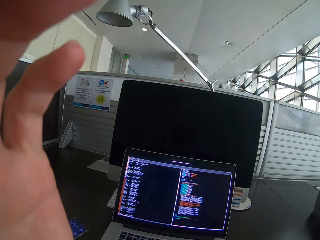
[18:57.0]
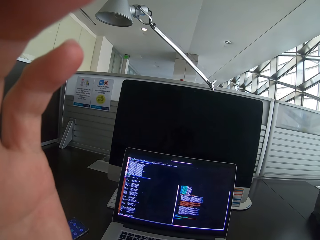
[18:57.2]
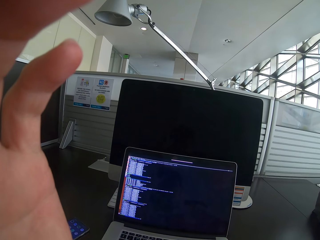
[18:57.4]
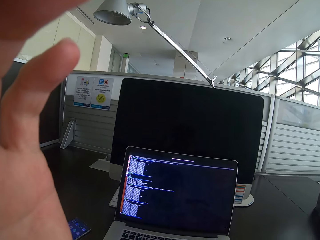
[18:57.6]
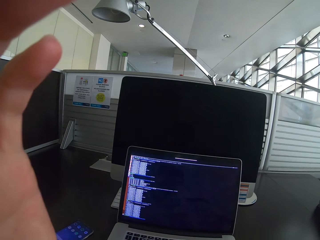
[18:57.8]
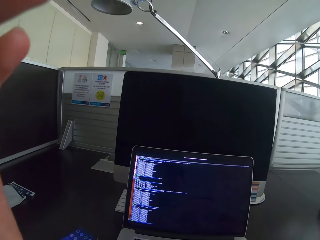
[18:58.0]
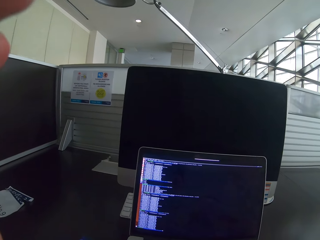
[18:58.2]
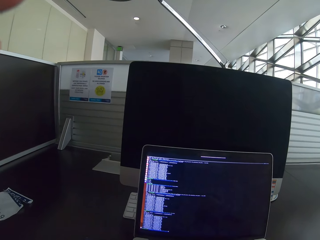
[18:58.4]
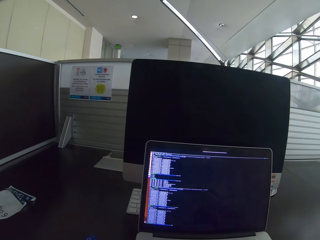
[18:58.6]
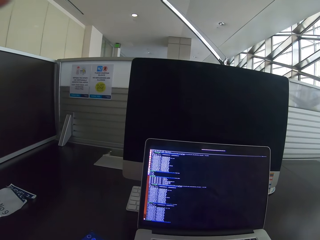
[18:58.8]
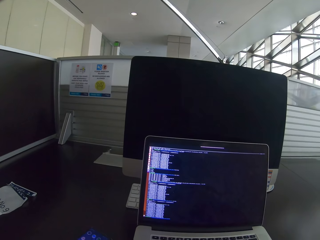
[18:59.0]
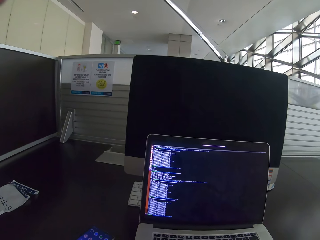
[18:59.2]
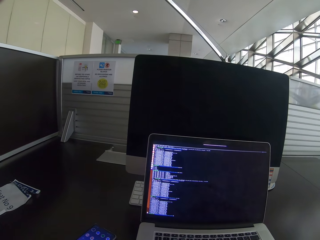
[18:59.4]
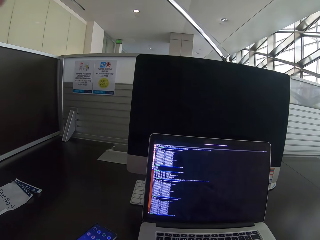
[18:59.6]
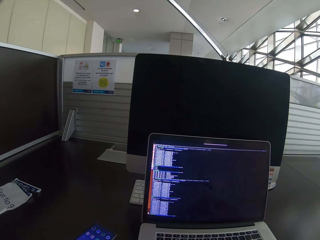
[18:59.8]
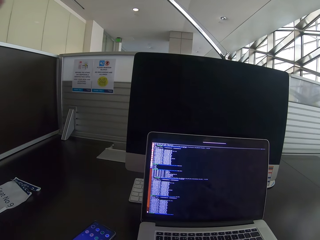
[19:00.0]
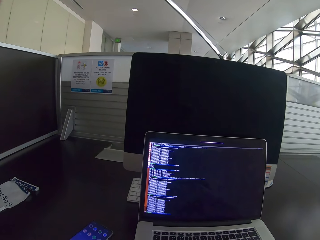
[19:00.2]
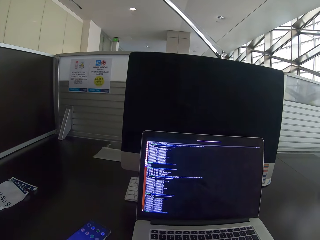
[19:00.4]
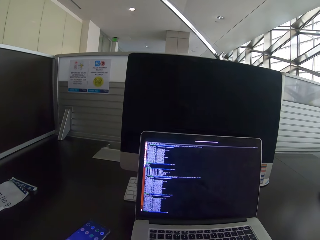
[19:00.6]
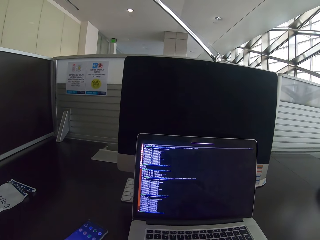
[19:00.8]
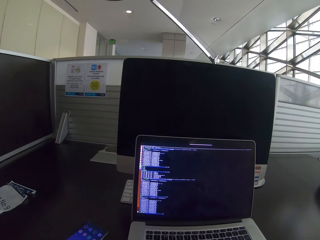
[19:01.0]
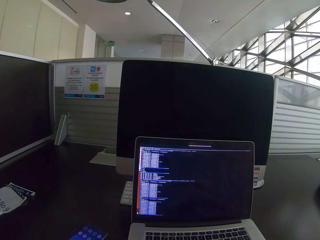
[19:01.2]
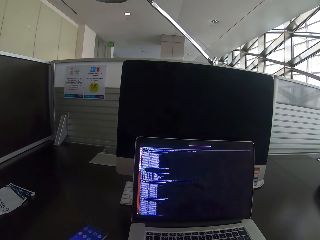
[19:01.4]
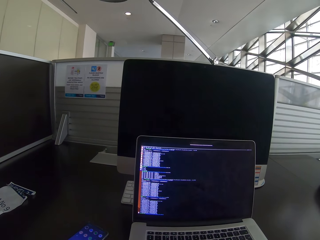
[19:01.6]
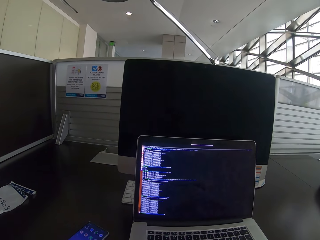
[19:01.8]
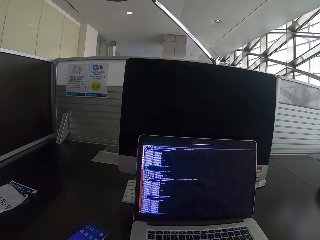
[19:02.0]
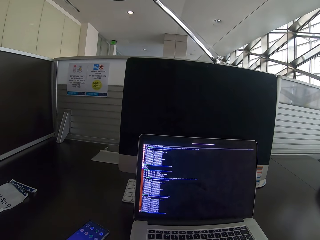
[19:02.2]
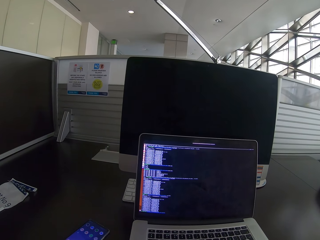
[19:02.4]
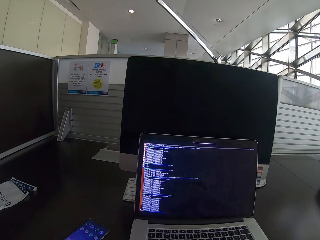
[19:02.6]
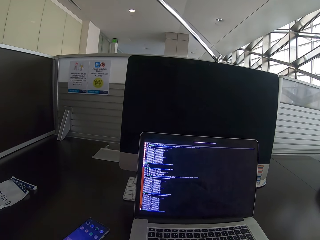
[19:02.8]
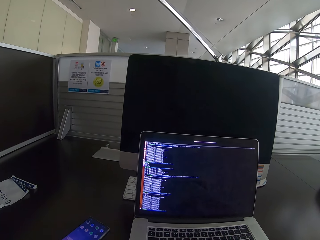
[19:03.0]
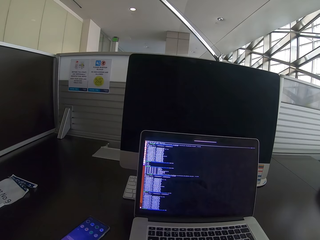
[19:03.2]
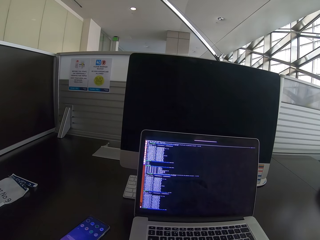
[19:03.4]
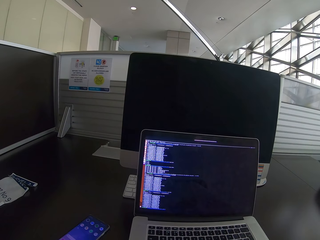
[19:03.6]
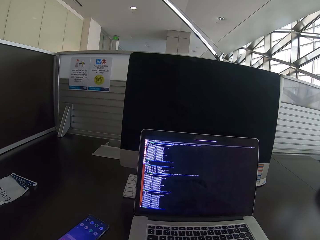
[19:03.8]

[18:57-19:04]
The camera wearer moves closer to the laptop. They stare at the laptop.

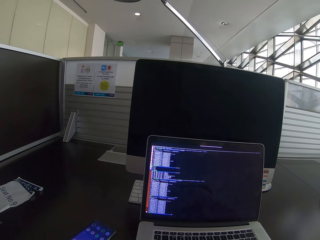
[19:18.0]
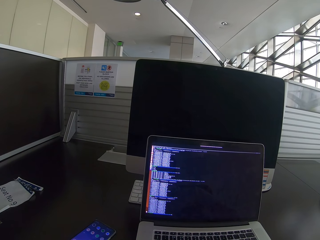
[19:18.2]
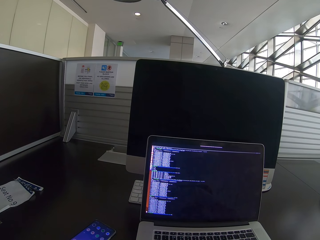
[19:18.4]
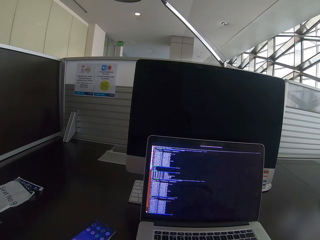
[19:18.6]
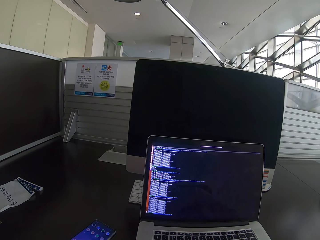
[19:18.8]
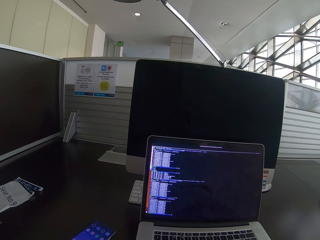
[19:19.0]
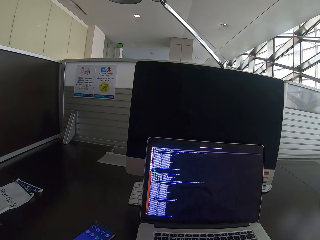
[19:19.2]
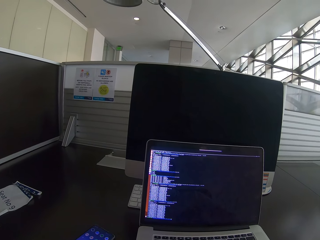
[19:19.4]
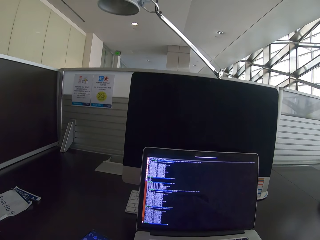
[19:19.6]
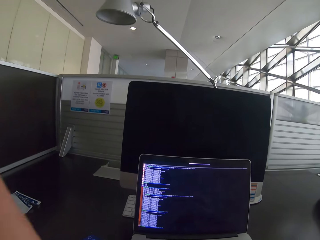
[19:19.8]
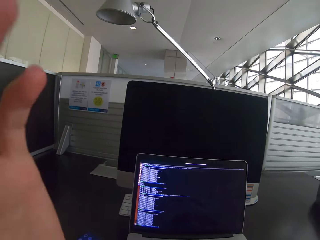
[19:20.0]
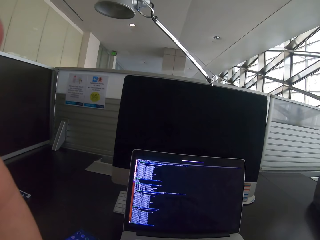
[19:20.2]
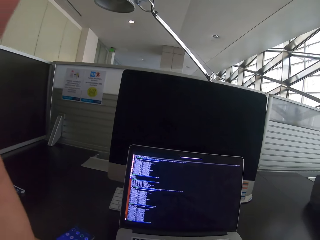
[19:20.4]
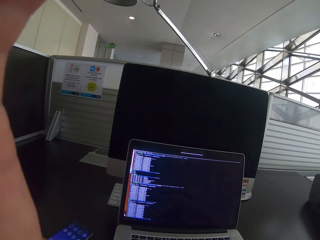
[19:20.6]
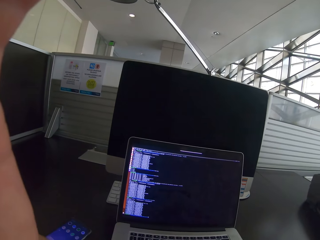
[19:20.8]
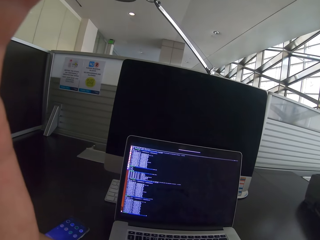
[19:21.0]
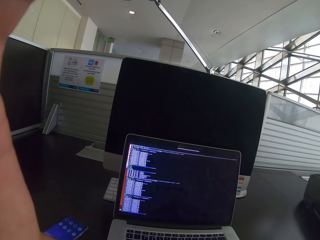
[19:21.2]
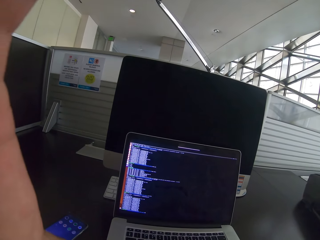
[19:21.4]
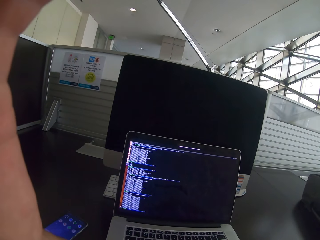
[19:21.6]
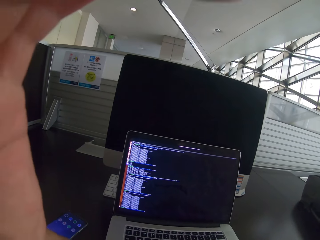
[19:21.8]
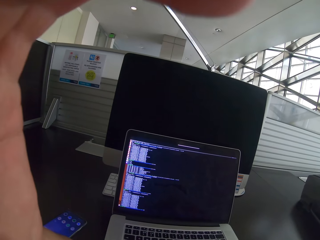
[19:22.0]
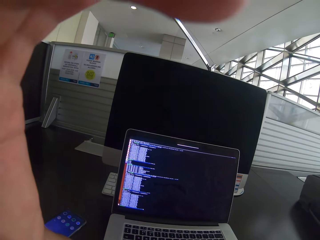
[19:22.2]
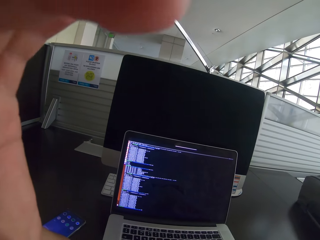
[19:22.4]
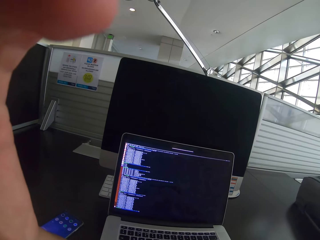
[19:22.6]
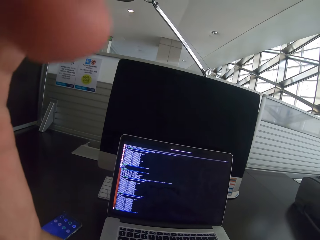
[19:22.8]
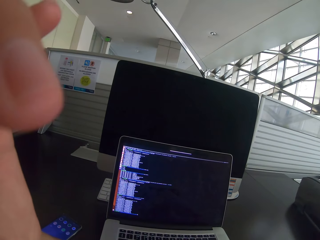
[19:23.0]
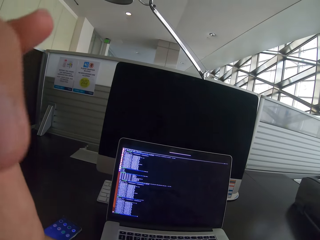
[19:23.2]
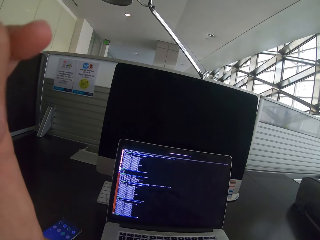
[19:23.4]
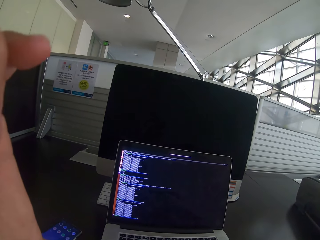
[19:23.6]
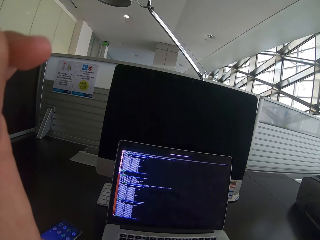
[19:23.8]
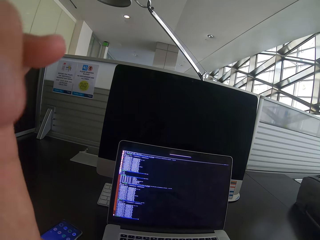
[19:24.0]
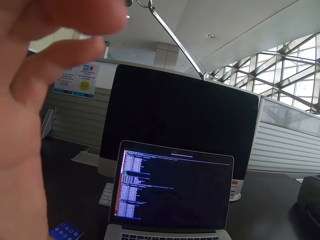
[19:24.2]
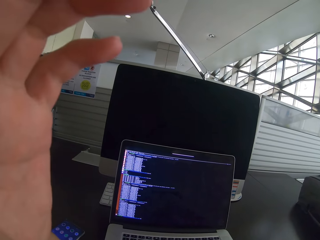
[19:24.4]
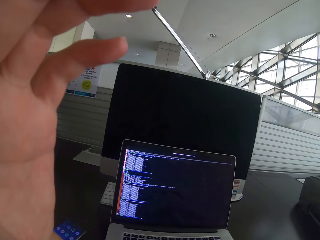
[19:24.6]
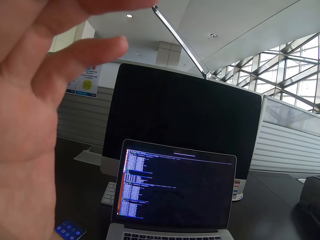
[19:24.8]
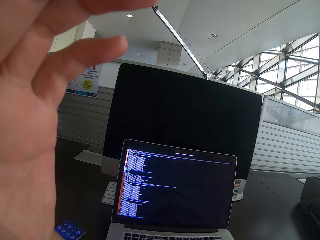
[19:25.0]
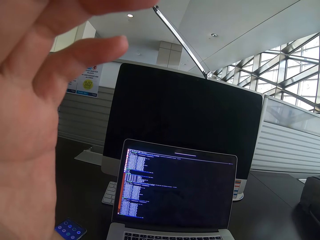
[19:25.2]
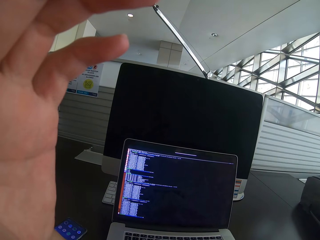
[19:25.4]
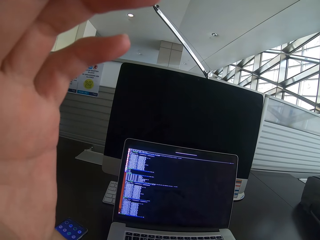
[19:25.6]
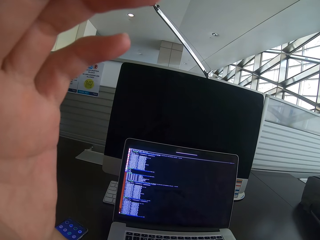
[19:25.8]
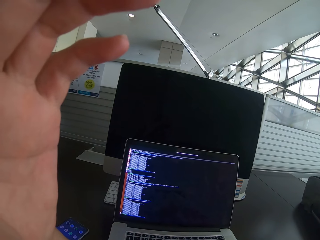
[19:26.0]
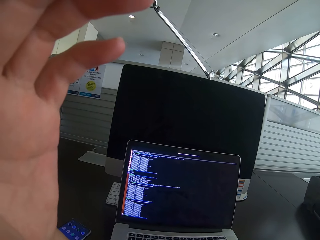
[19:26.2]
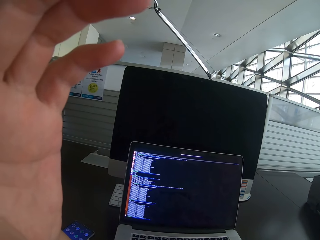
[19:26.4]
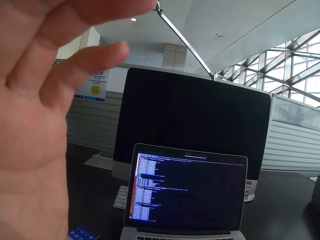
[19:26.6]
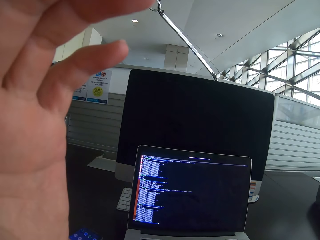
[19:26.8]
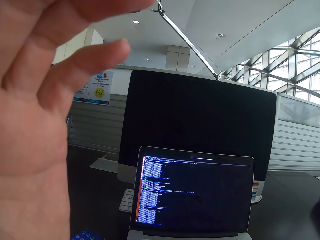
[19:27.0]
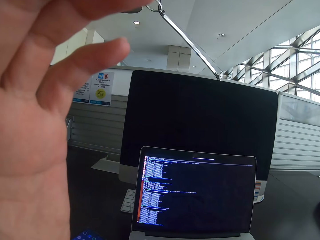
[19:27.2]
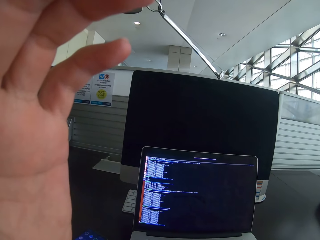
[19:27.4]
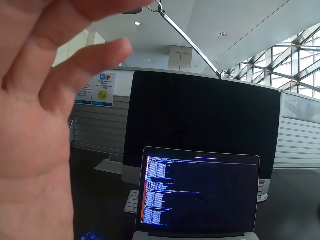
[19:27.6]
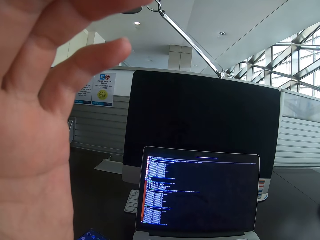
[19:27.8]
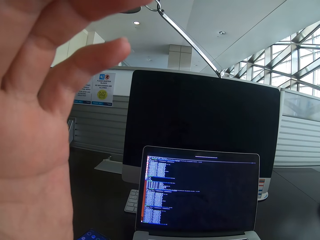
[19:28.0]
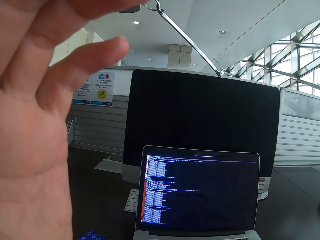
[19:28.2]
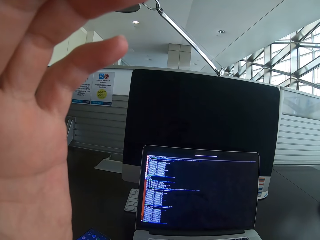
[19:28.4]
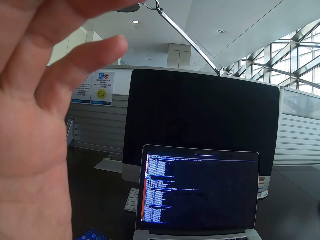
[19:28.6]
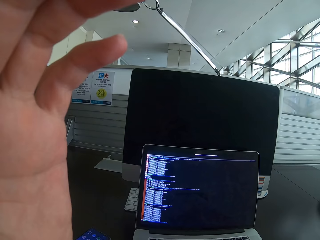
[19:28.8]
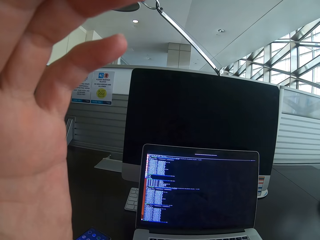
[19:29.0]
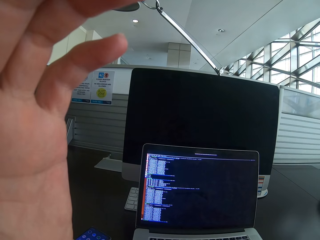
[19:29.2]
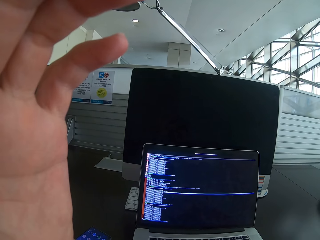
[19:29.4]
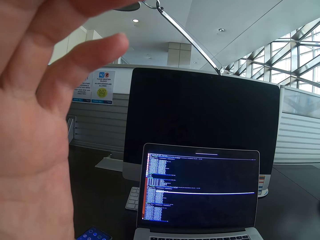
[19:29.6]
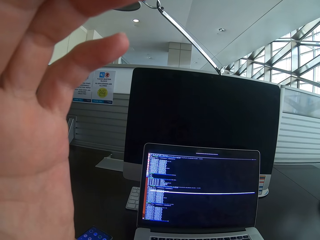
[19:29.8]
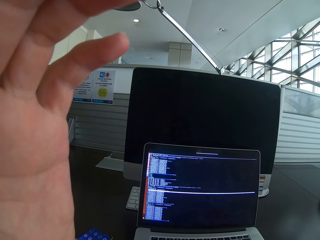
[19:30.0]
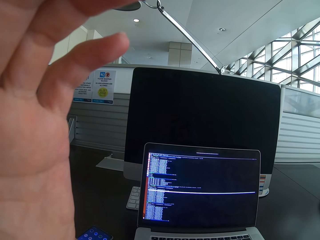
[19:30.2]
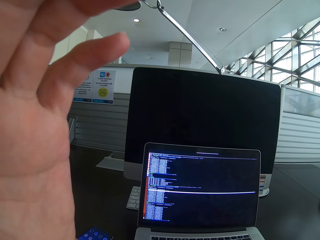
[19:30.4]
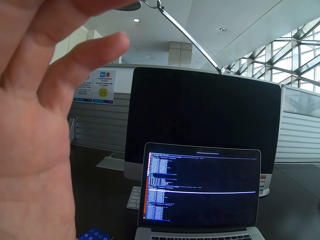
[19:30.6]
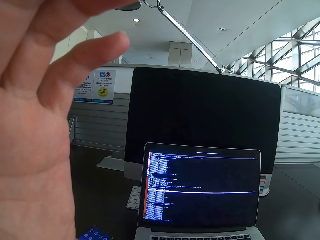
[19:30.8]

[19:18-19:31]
The camera wearer moves the left hand. He places the left hand on his head. He stares at a laptop.

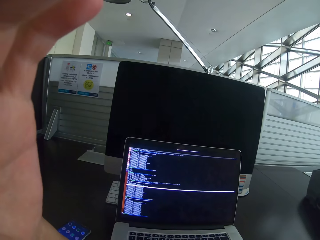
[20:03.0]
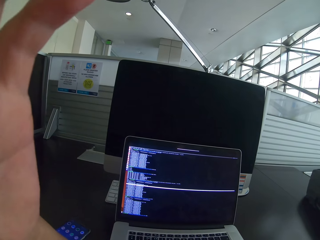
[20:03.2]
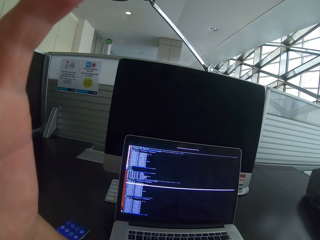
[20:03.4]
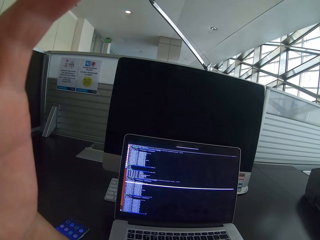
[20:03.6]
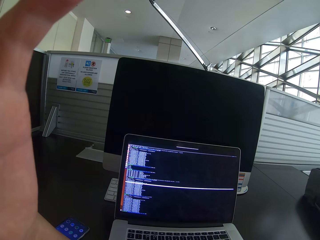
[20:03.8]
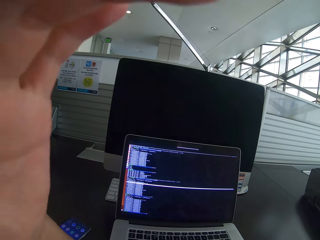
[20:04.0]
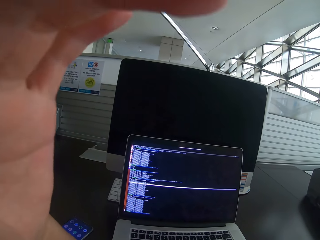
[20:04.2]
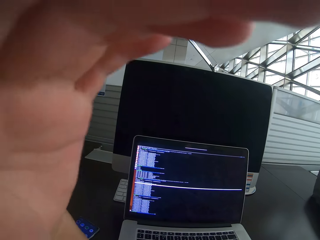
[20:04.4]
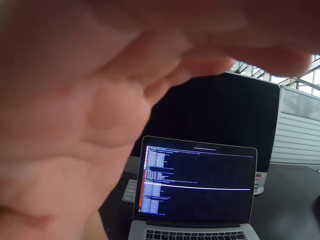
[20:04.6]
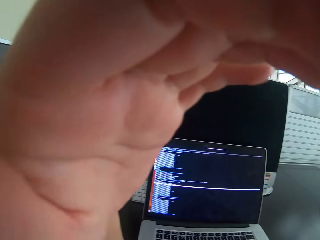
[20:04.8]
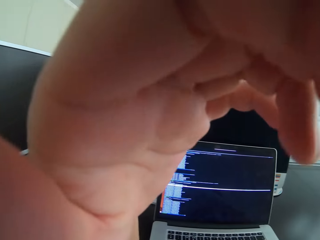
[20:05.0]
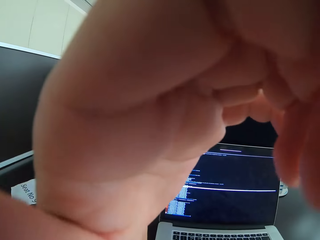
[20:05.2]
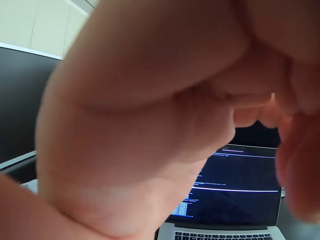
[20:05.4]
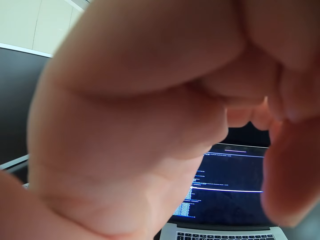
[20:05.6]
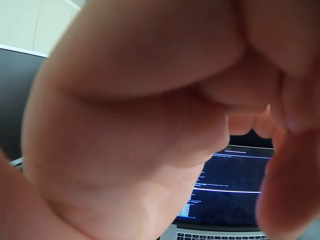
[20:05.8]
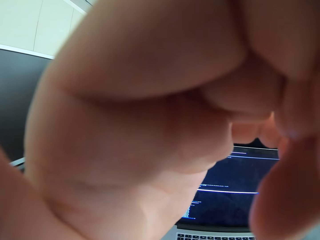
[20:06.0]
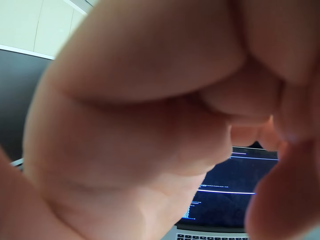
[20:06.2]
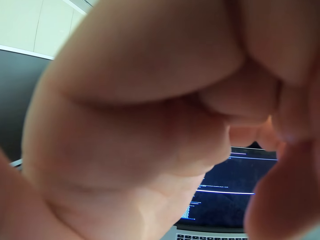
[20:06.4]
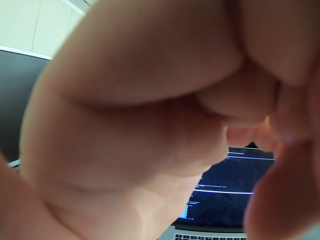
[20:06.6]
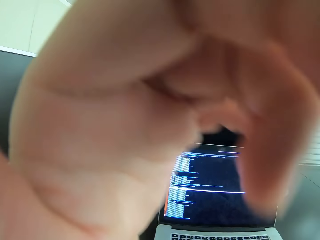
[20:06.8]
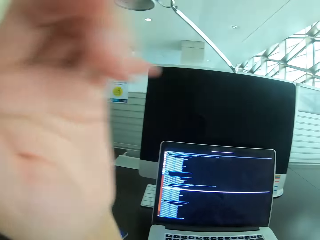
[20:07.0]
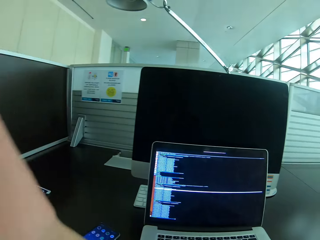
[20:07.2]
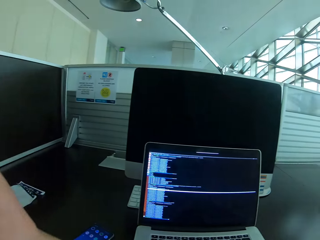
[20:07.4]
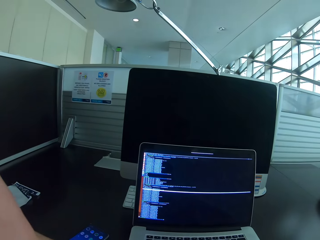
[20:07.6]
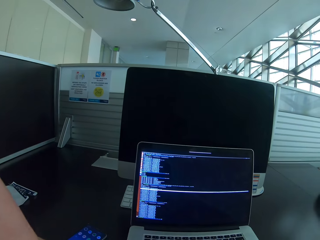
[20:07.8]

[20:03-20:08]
The camera wearer places the left hand on the face. They move the left hand.
